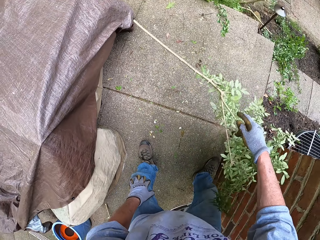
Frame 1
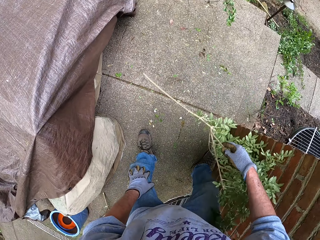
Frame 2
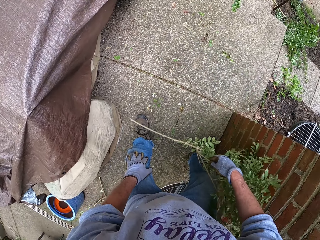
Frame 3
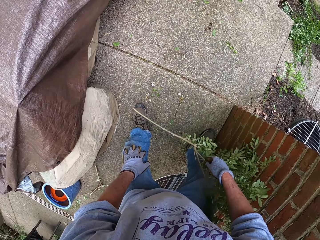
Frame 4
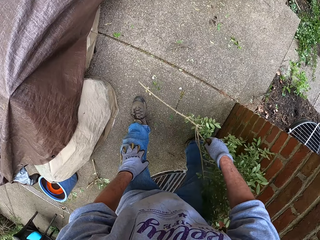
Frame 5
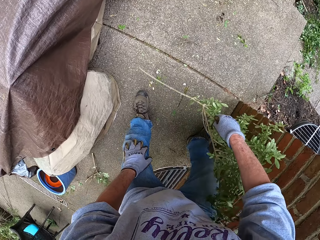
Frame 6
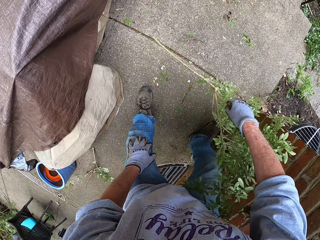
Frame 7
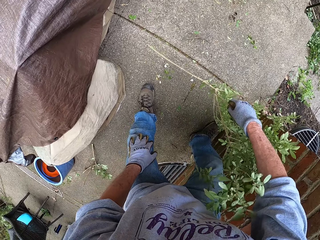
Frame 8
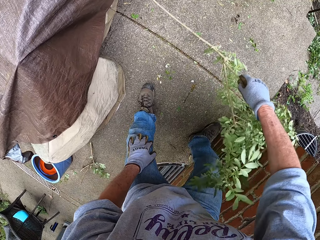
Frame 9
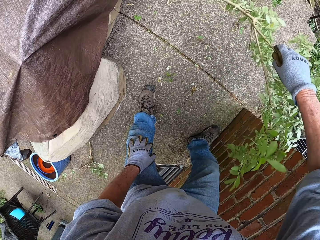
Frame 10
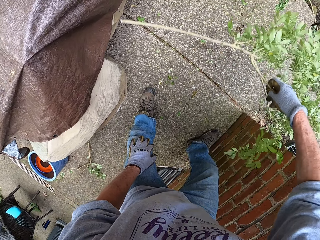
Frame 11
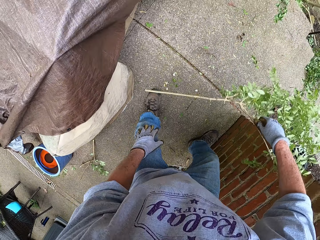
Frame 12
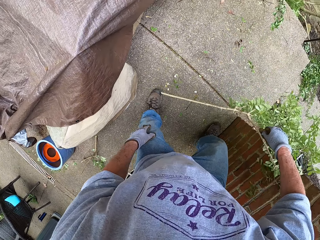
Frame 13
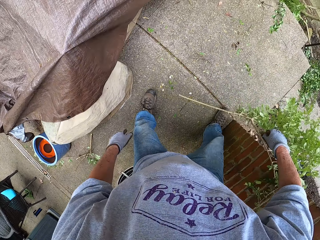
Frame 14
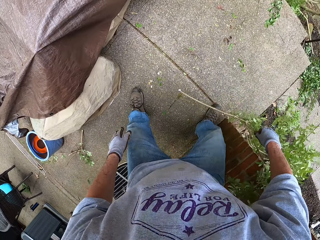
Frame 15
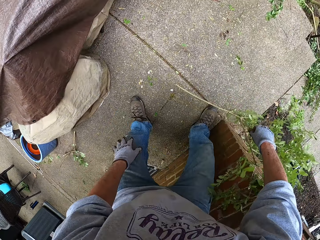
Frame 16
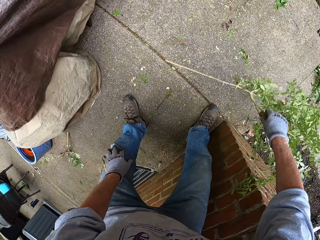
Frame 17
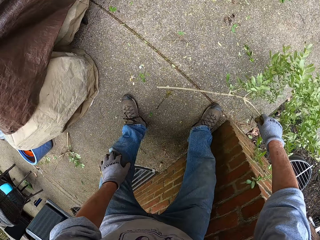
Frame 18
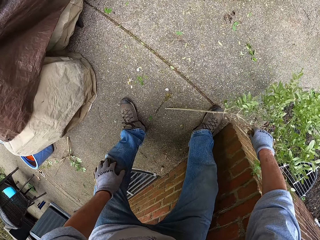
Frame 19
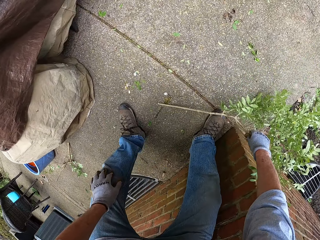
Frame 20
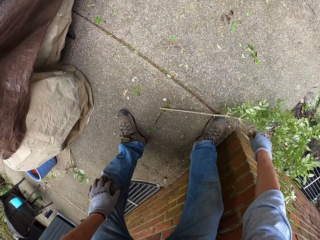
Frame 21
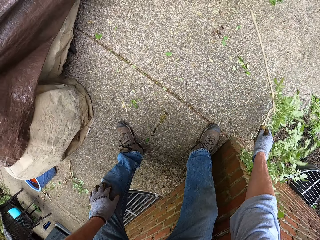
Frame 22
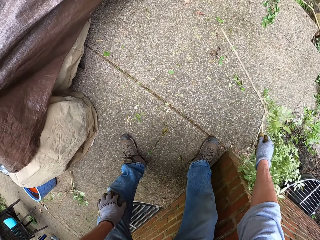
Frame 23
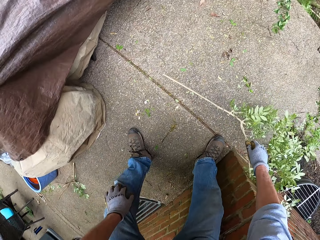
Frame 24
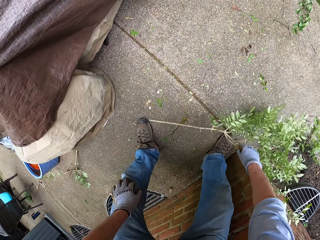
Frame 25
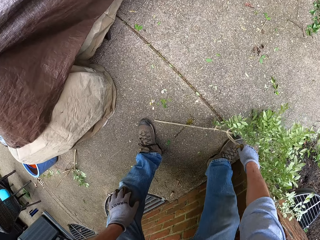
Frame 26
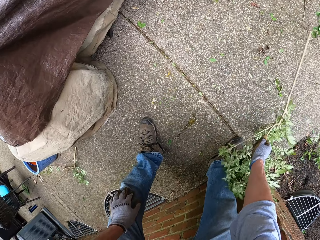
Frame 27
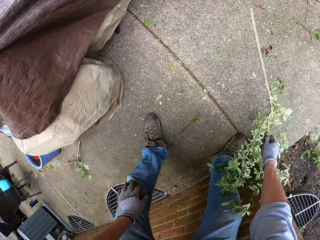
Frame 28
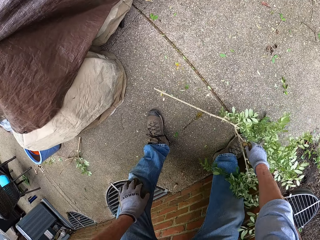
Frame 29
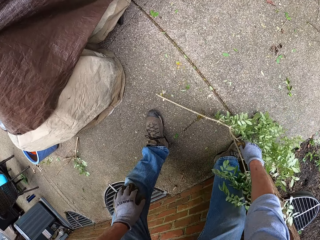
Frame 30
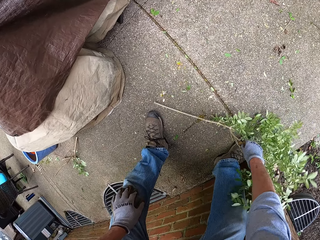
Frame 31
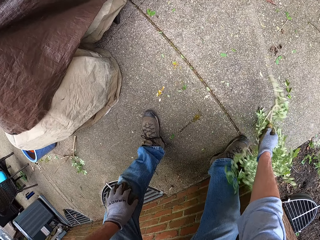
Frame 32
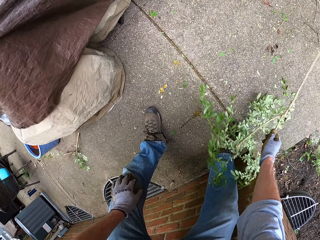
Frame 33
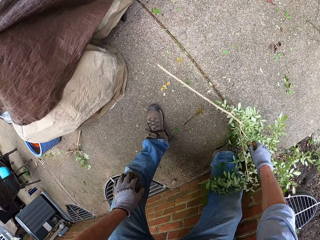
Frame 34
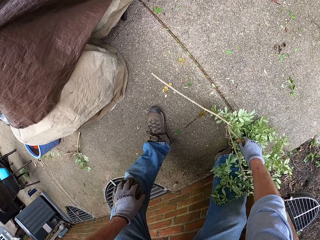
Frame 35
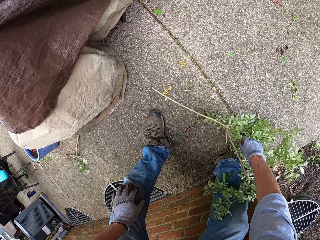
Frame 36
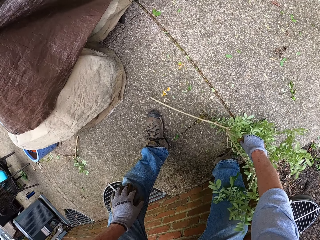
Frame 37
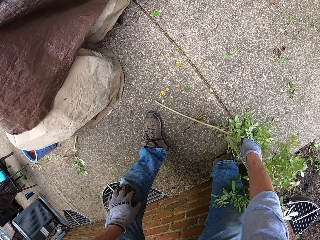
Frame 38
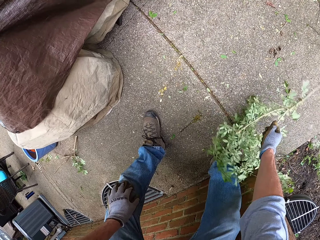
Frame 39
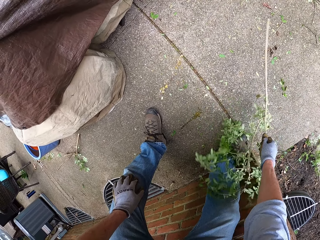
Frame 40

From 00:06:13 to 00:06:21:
The camera wearer removes leaves from the floor with the branches.

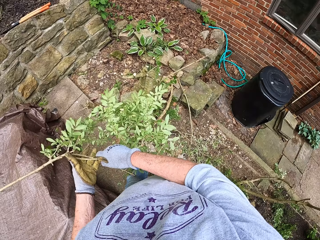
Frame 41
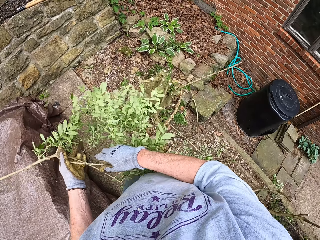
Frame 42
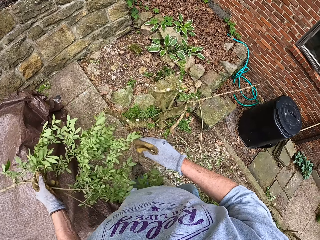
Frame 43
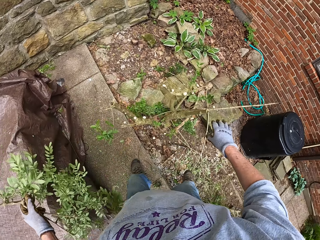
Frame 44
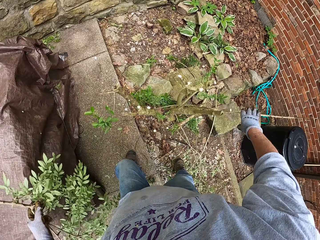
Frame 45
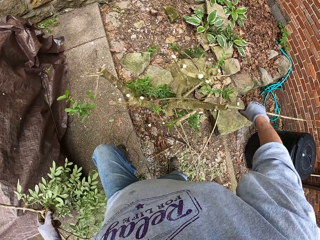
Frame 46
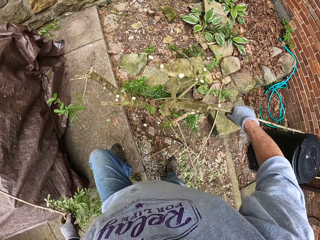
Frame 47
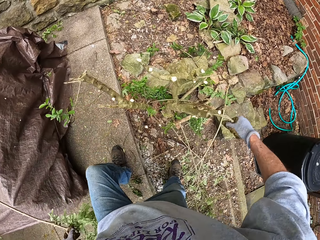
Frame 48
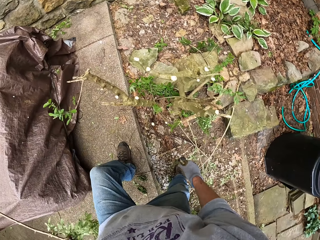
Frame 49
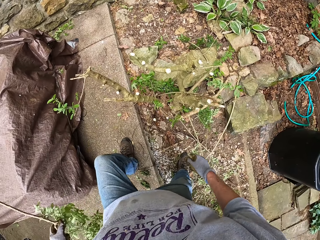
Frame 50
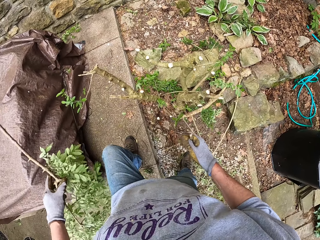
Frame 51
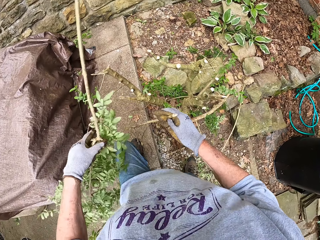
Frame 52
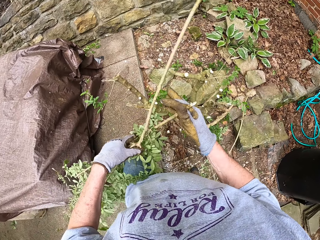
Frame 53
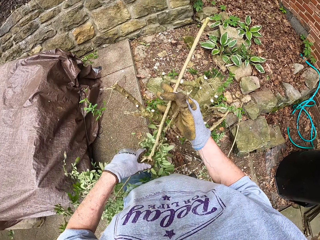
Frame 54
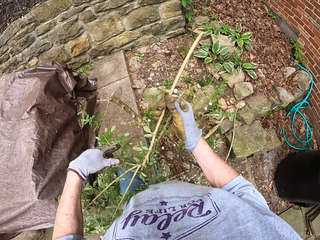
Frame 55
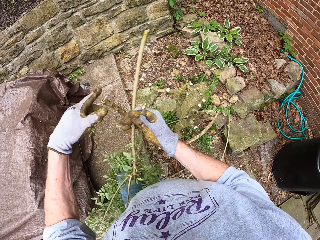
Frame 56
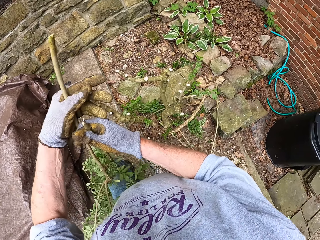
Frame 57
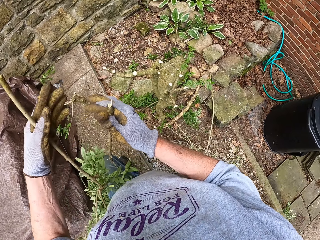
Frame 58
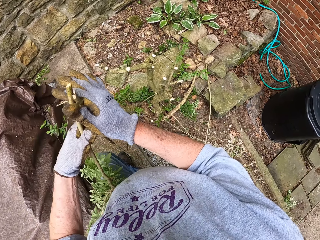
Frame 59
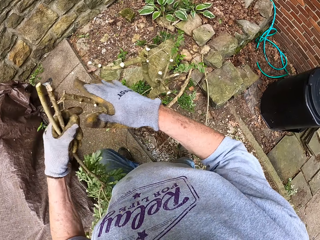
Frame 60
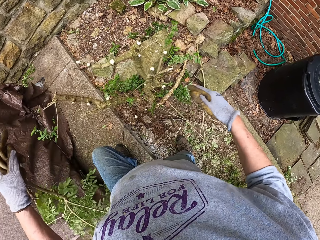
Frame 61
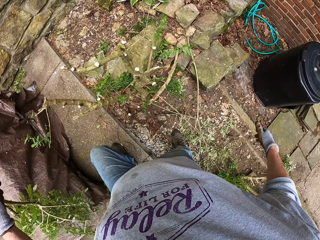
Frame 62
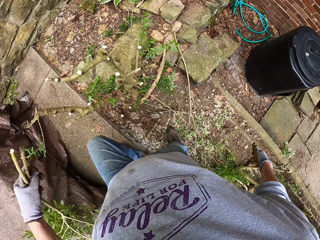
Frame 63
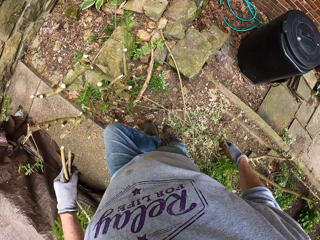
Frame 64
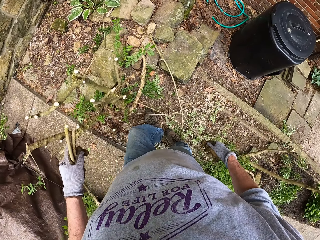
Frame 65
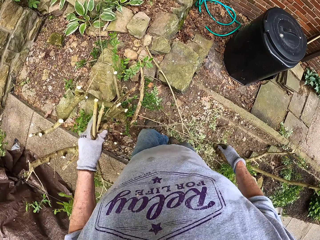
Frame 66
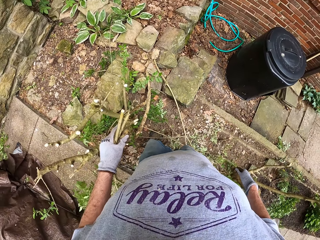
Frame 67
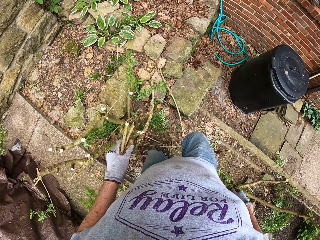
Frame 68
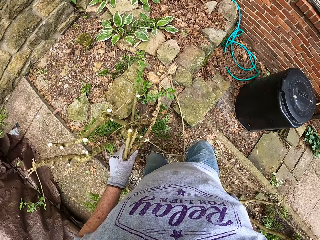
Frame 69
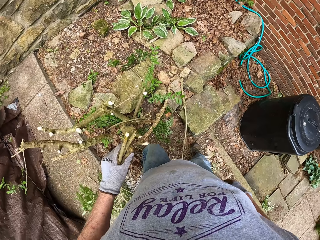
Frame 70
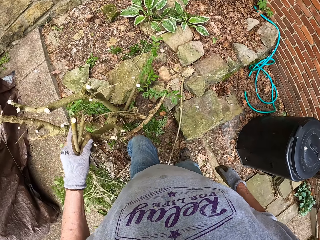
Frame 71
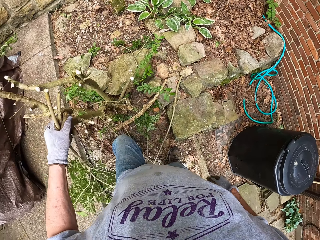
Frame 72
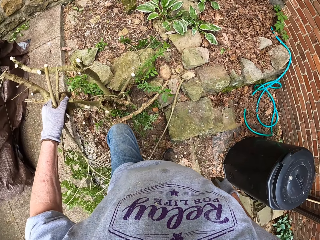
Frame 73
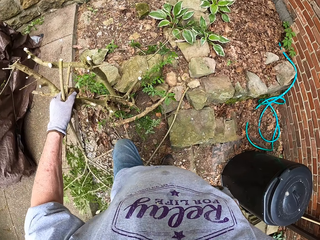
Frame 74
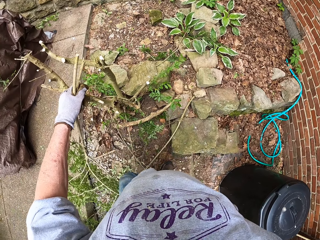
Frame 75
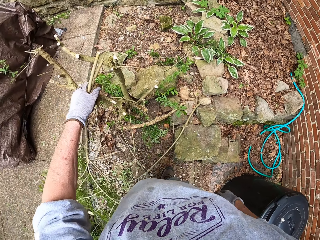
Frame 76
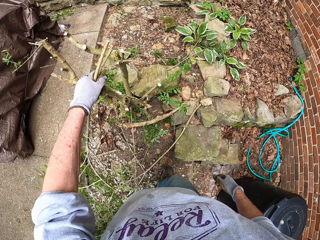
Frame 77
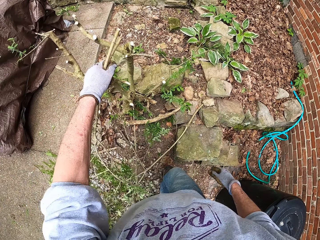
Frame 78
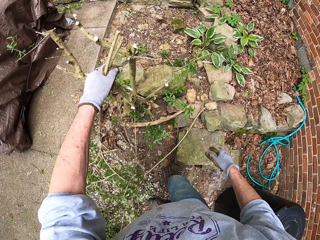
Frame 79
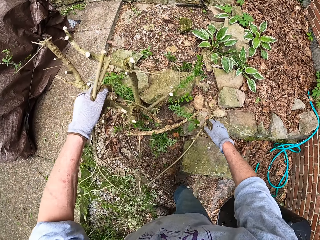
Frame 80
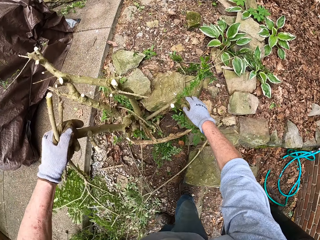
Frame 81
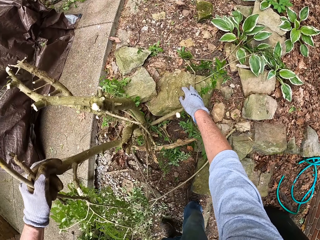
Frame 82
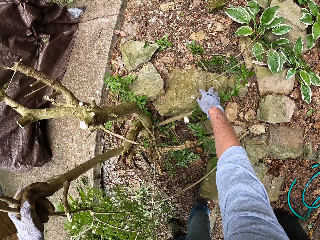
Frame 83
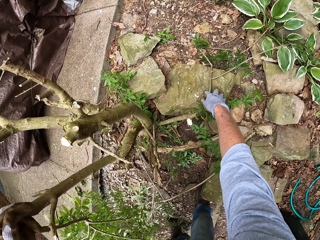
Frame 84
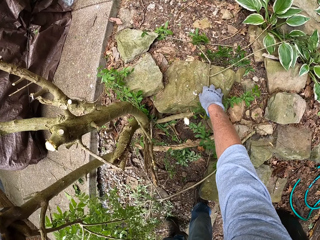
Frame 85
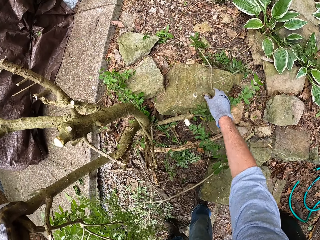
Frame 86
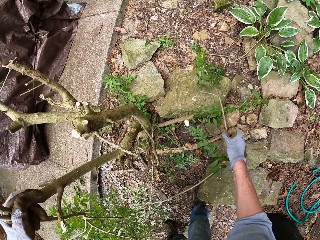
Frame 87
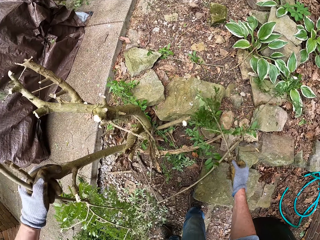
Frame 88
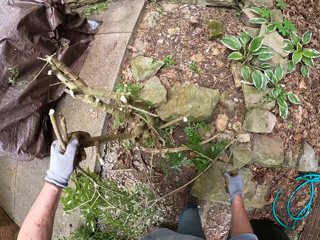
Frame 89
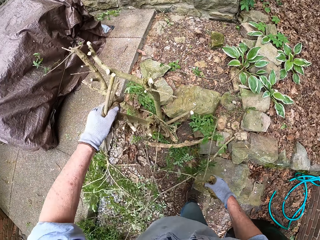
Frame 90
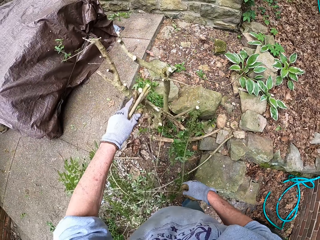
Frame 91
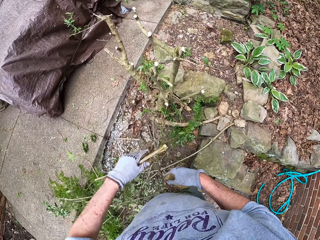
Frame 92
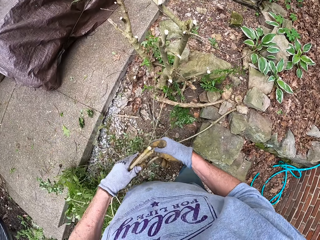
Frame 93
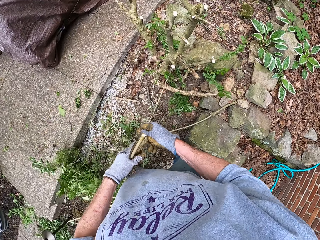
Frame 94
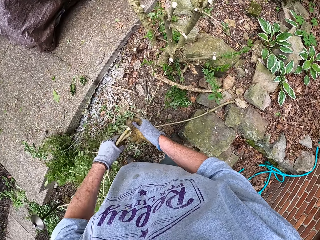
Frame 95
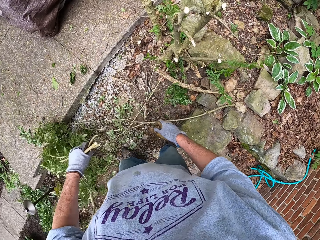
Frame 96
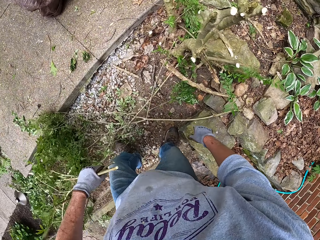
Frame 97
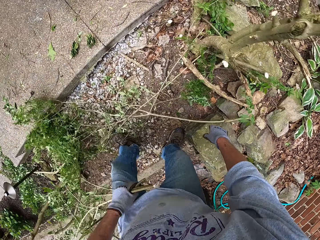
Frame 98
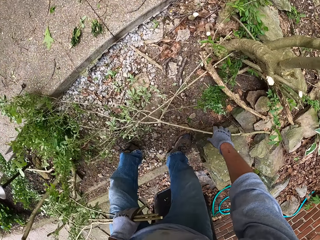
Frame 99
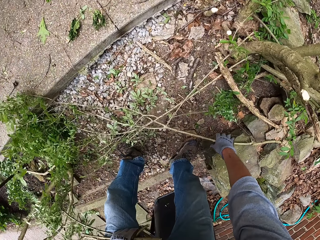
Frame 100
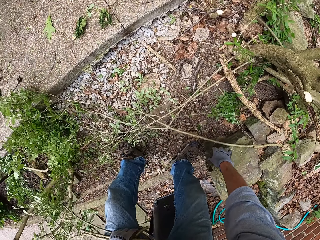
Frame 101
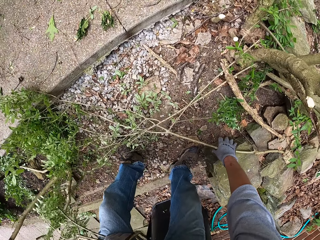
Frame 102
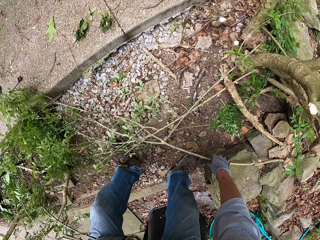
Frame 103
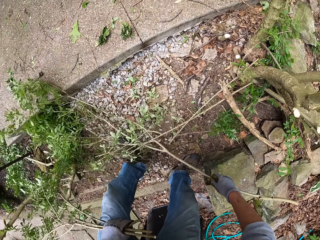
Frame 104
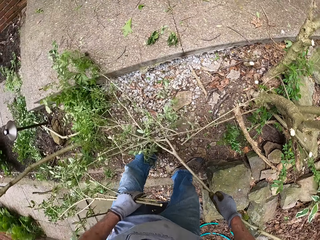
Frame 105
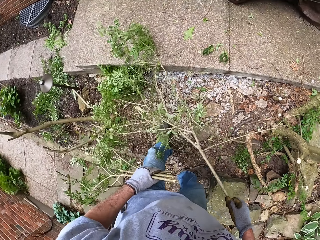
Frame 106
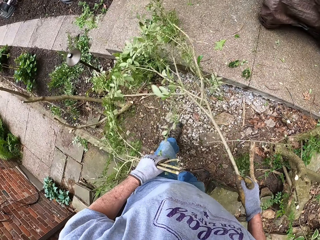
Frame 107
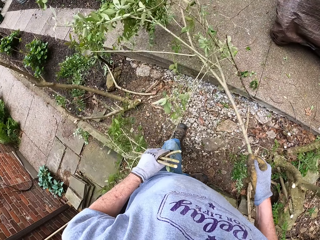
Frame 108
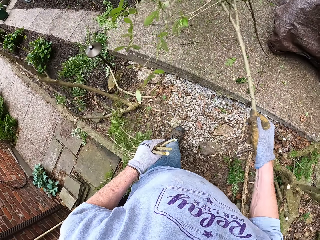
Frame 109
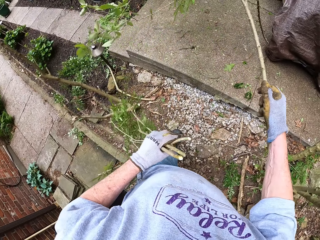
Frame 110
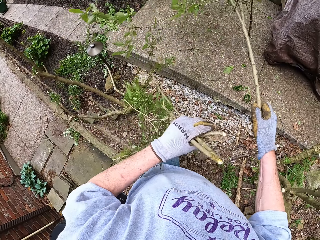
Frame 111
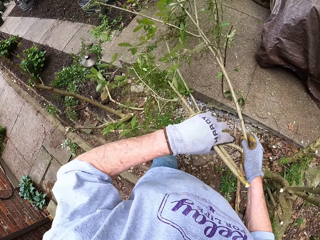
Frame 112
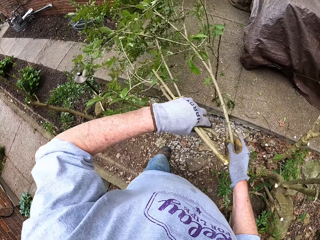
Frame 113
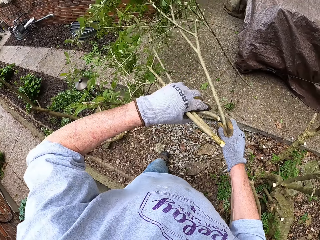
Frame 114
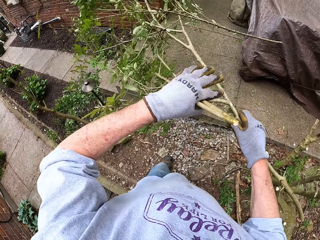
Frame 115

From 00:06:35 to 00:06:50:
The camera wearer cuts a tree branch with his hand. He collects a branch of the tree from the ground.
